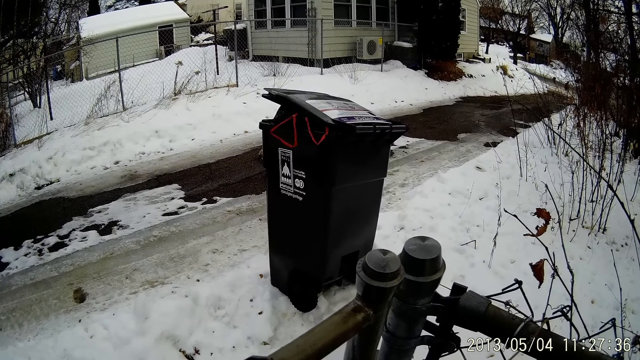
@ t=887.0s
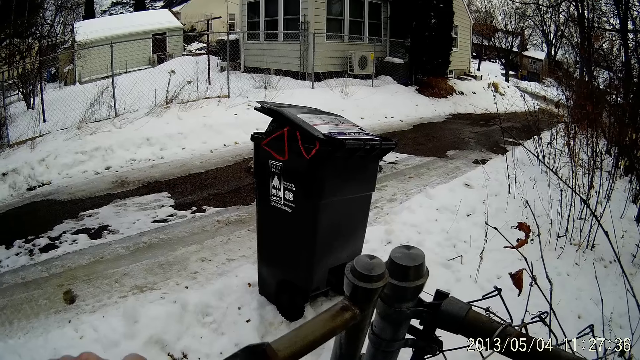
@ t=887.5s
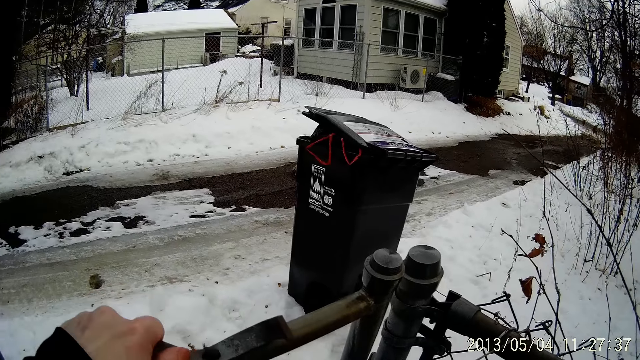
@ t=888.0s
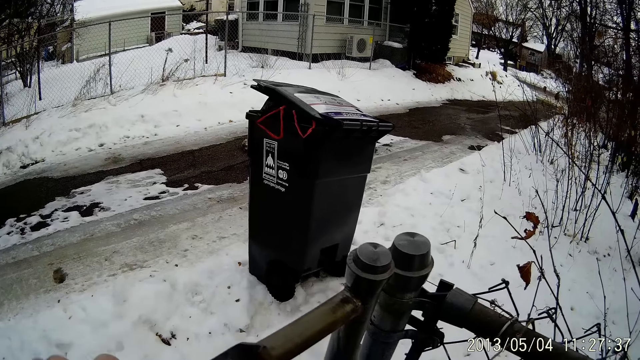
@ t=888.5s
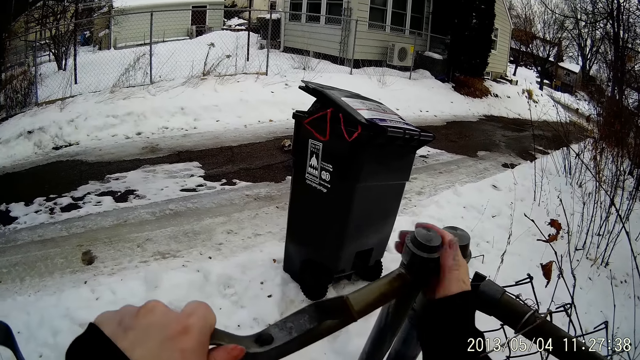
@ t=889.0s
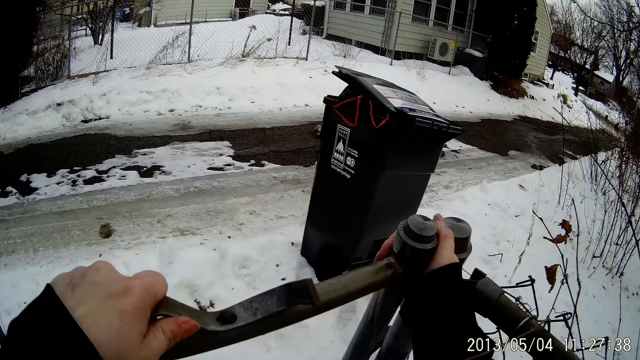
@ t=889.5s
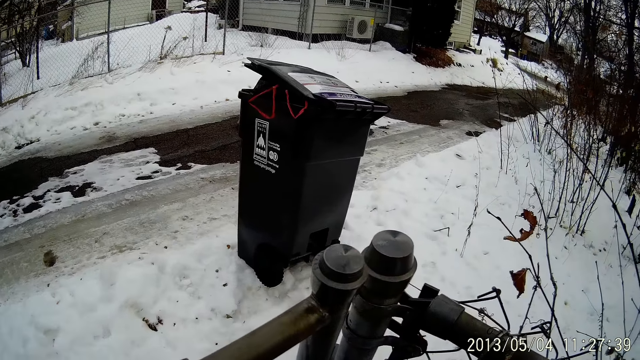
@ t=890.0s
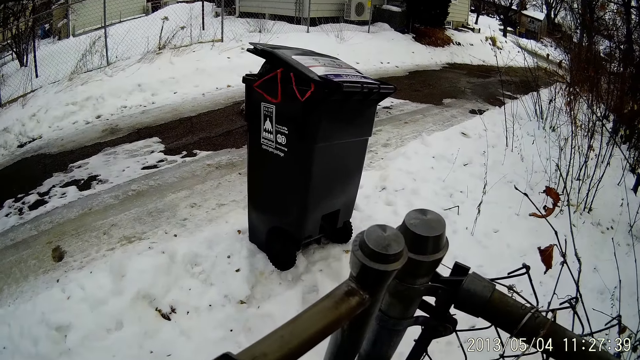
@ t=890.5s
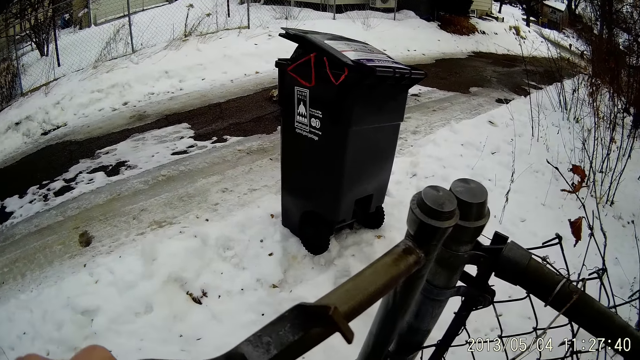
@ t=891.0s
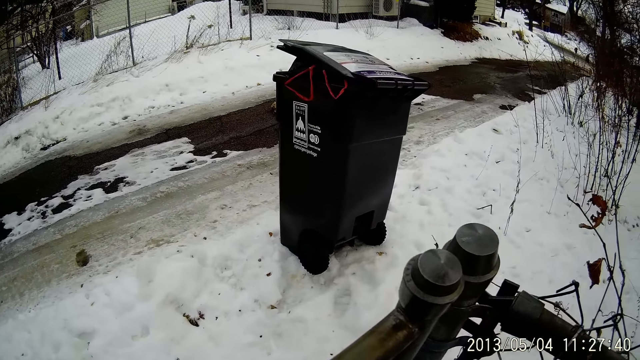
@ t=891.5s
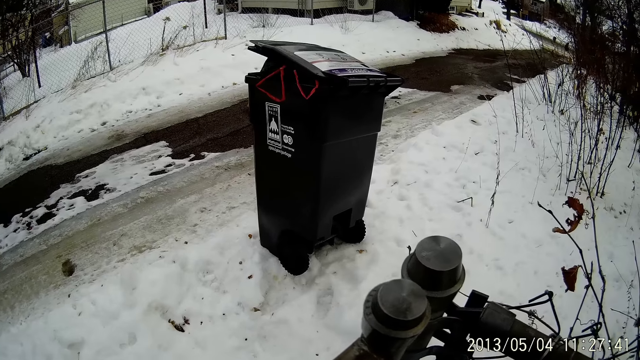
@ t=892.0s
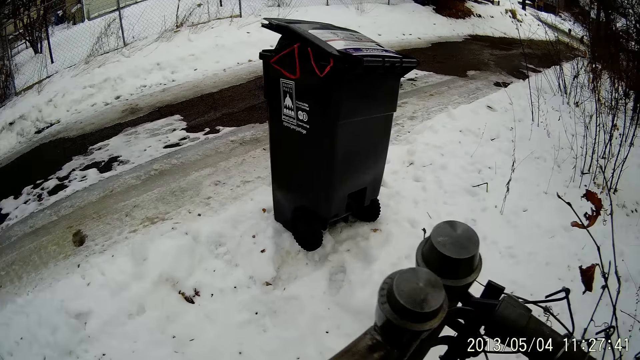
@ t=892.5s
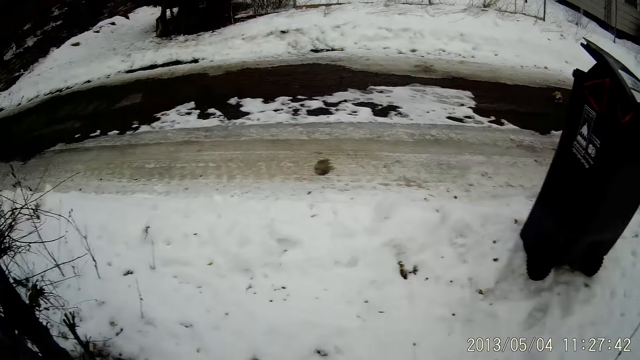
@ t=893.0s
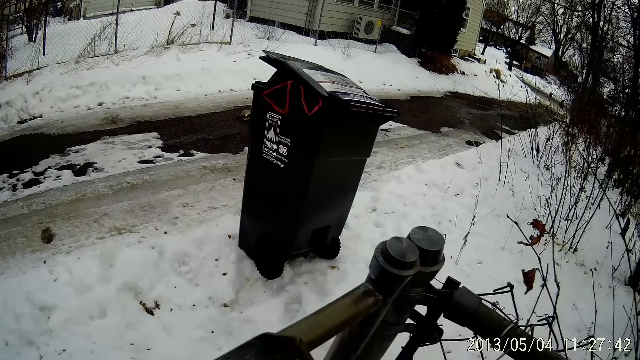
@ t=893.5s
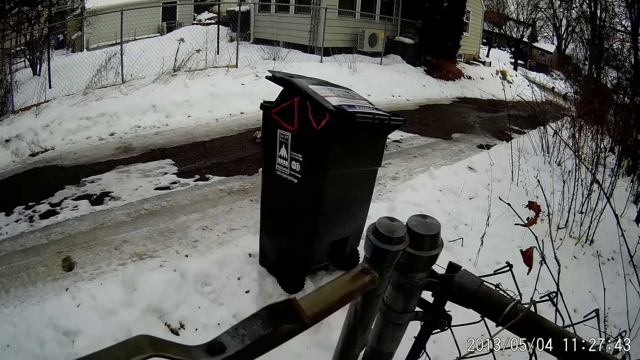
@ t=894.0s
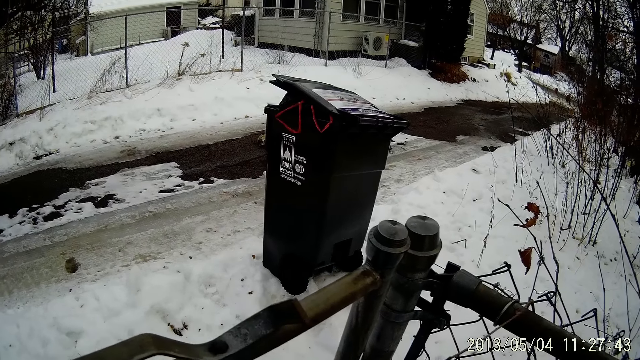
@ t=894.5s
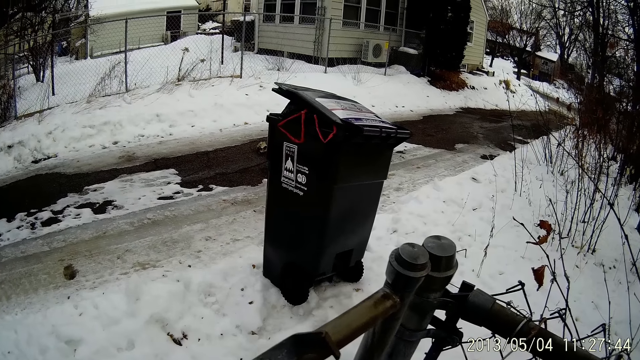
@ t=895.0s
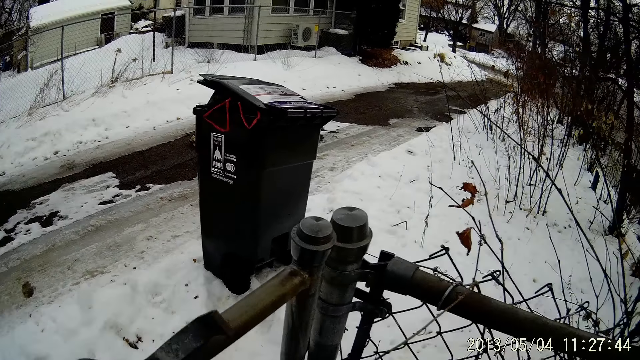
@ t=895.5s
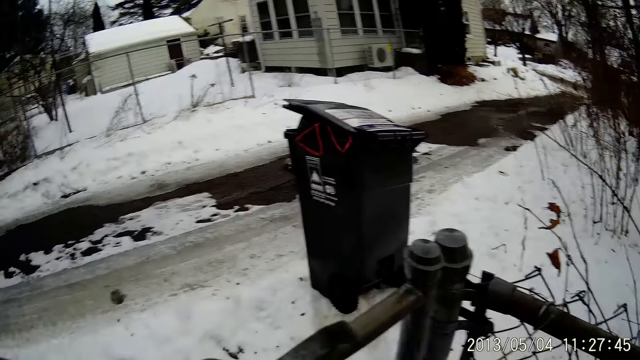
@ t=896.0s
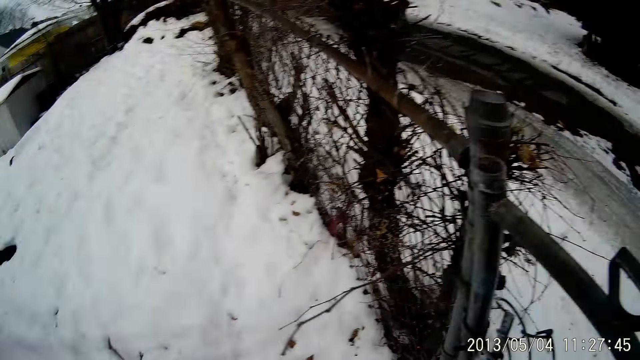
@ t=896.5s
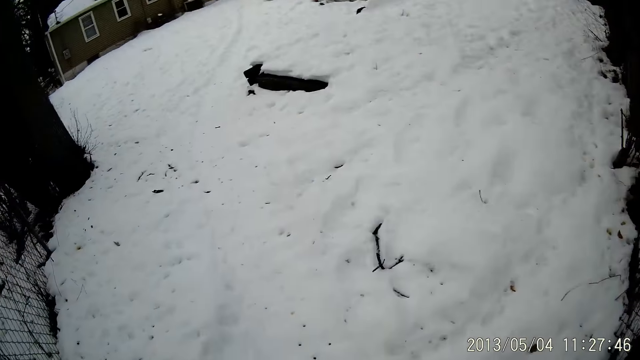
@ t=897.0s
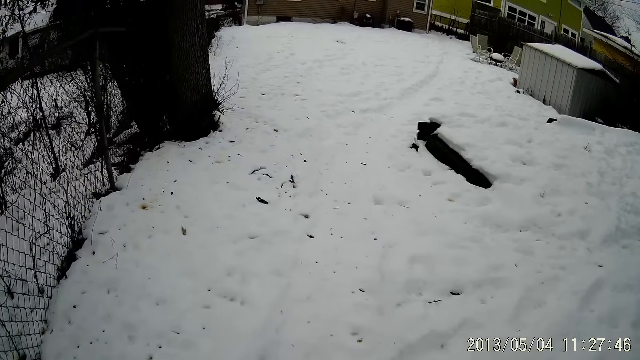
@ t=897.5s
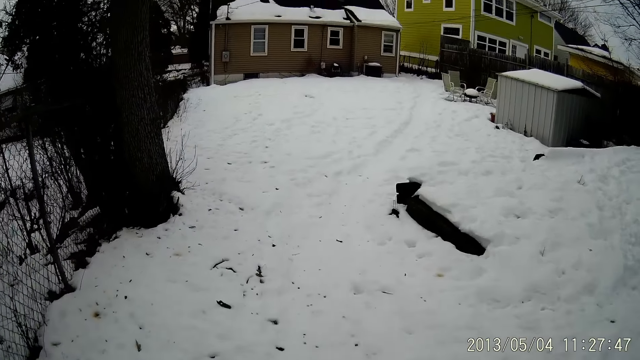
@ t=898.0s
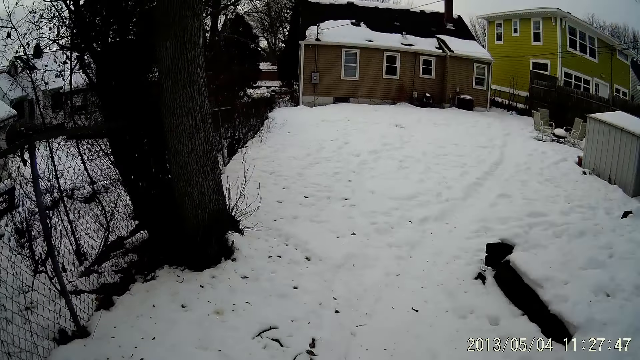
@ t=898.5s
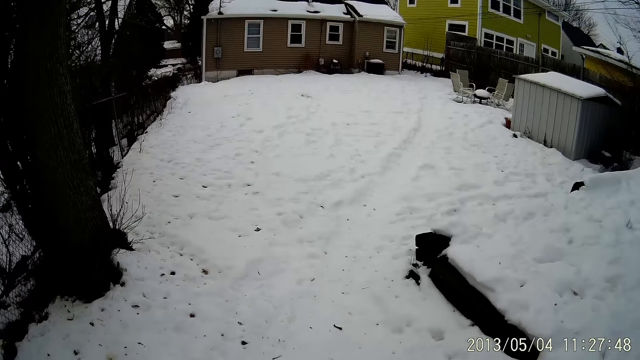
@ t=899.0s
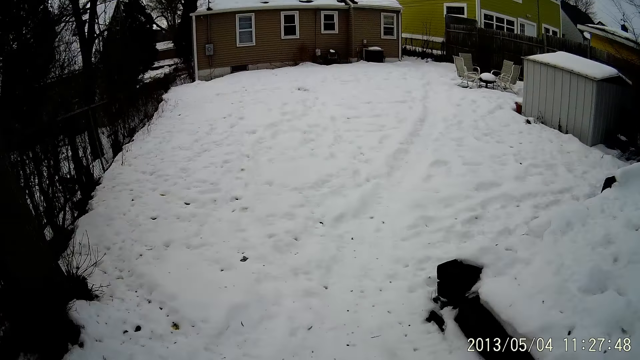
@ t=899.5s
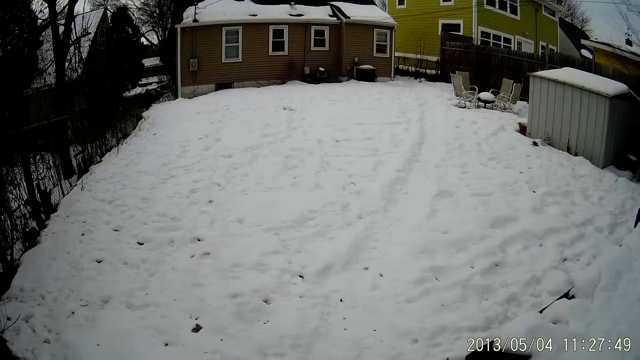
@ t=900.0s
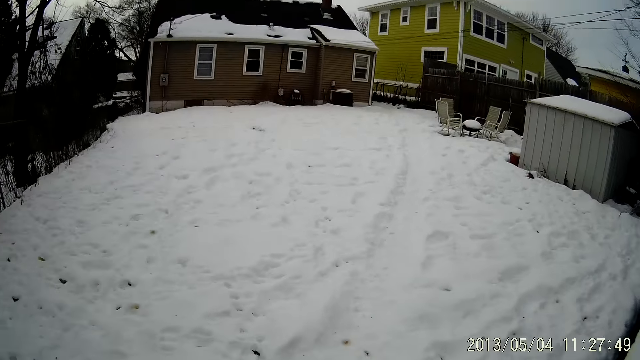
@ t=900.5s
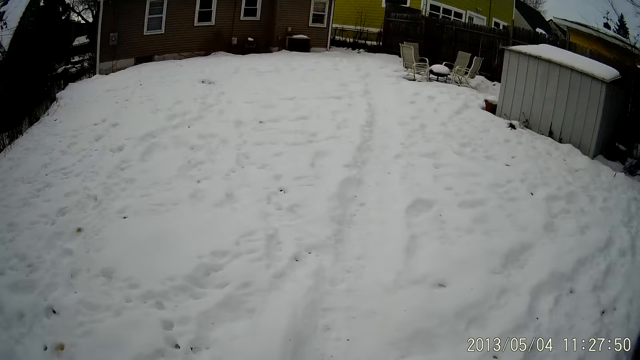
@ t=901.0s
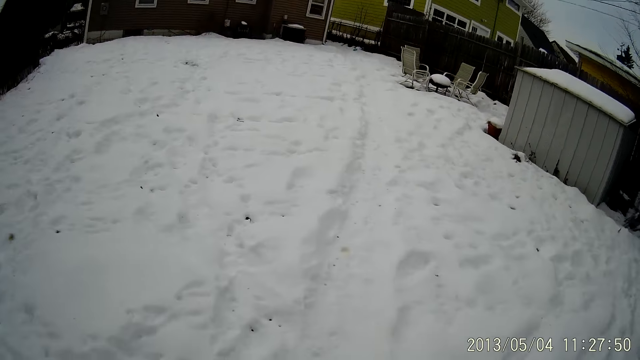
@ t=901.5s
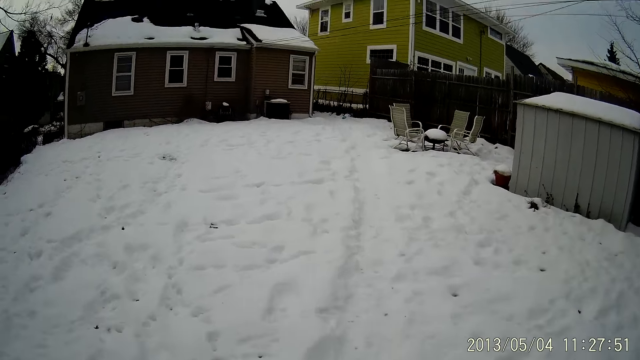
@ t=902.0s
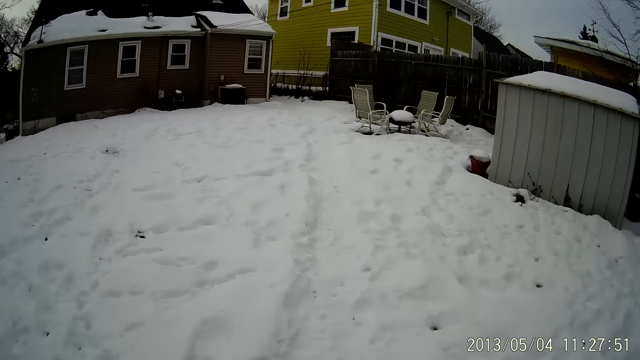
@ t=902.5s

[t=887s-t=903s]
The camera wearer pulls the gate with her right hand. She locks the gate with her right hand. She walks on the snow to the house.

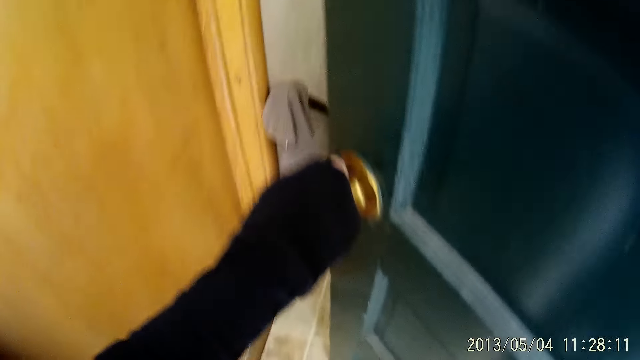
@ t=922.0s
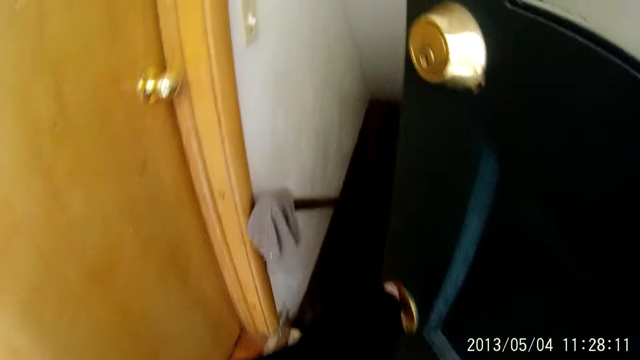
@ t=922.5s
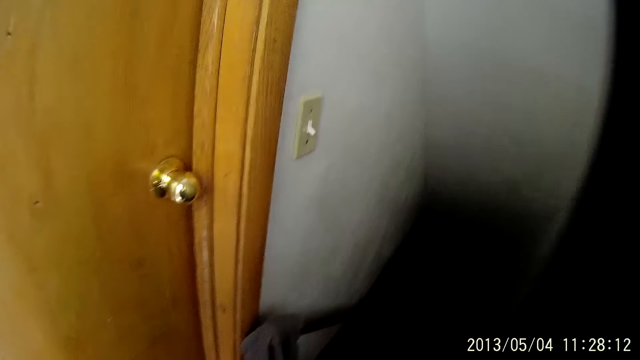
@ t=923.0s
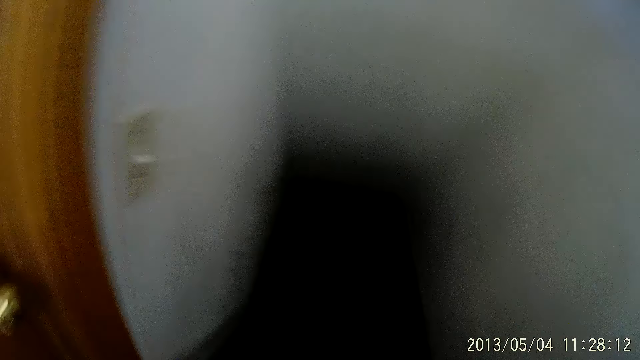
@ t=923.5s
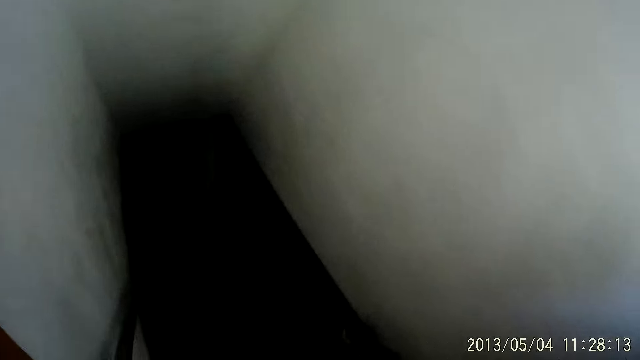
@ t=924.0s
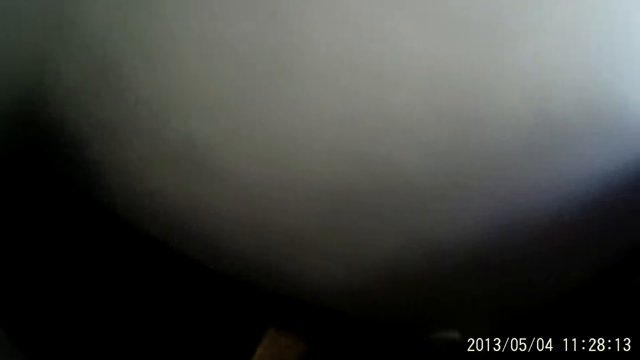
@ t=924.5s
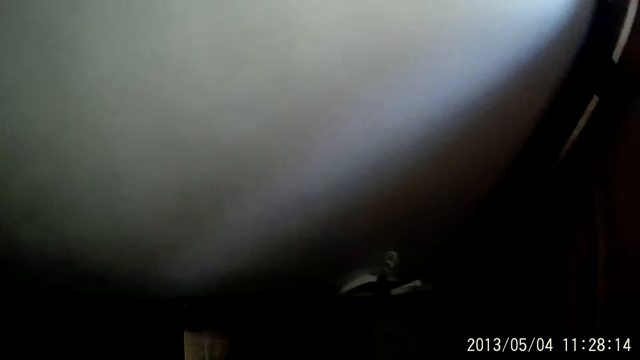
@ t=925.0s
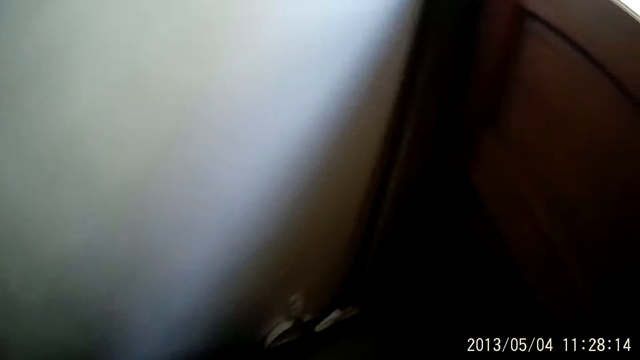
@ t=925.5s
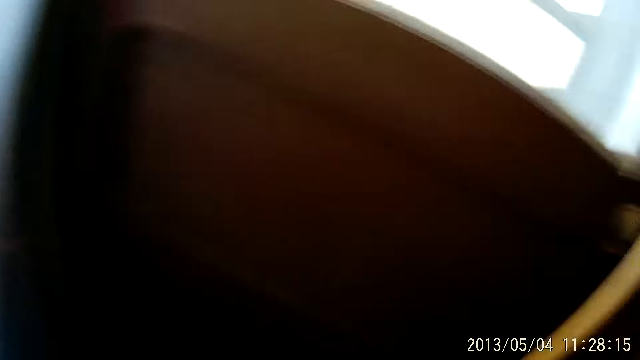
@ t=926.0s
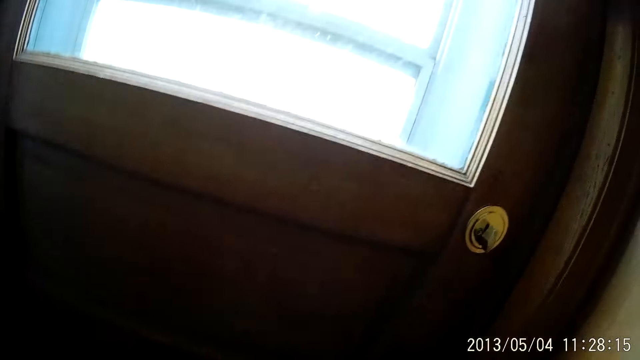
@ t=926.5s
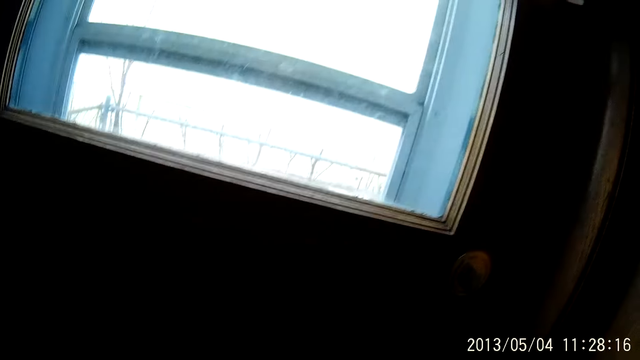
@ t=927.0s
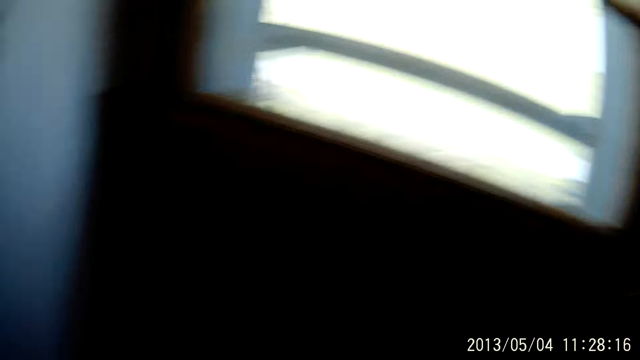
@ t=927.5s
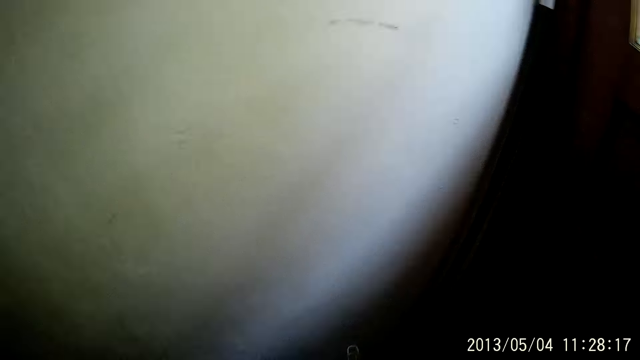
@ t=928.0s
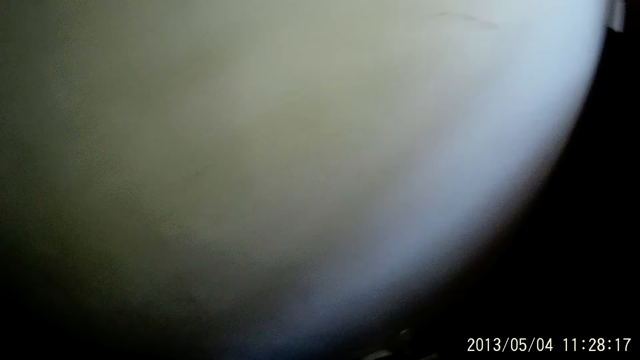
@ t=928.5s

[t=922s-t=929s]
The camera wearer enters a room. They close the door.
